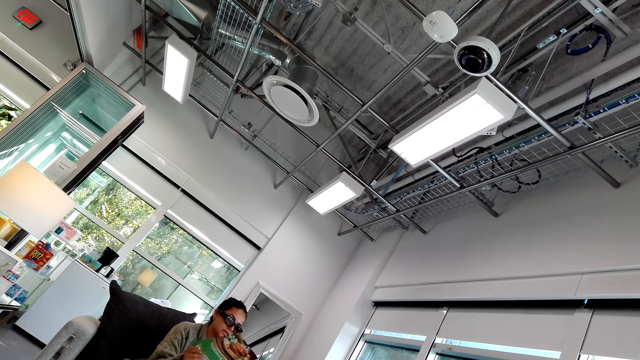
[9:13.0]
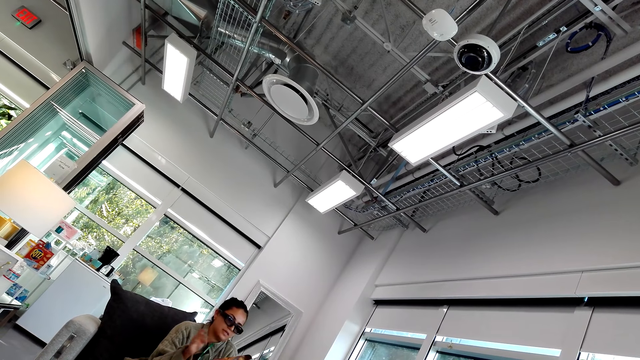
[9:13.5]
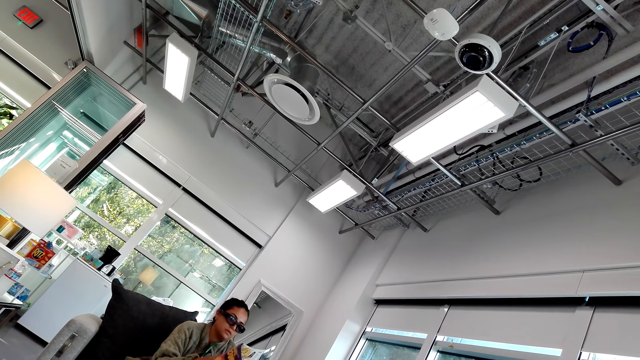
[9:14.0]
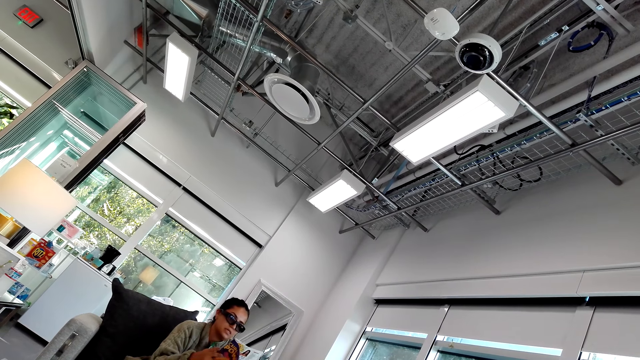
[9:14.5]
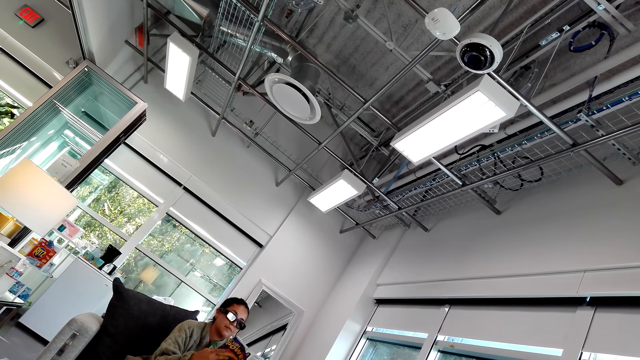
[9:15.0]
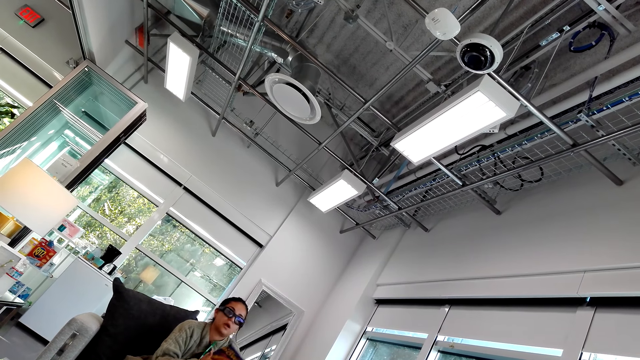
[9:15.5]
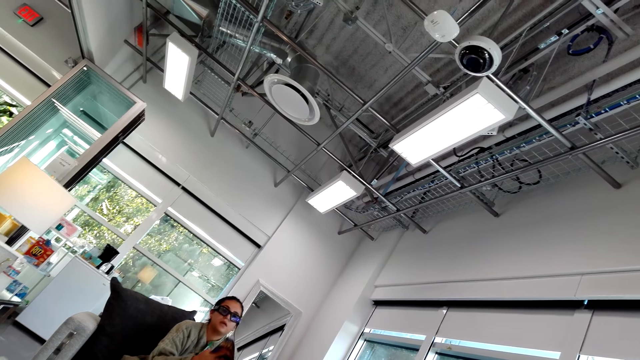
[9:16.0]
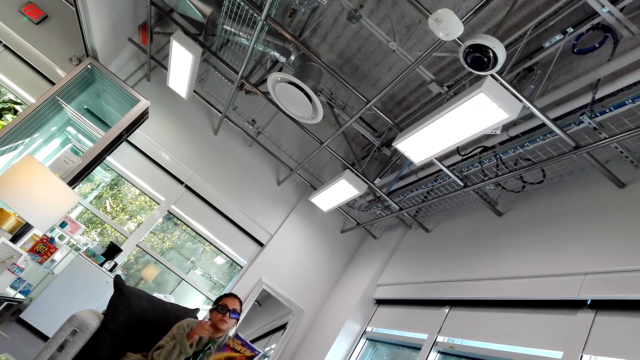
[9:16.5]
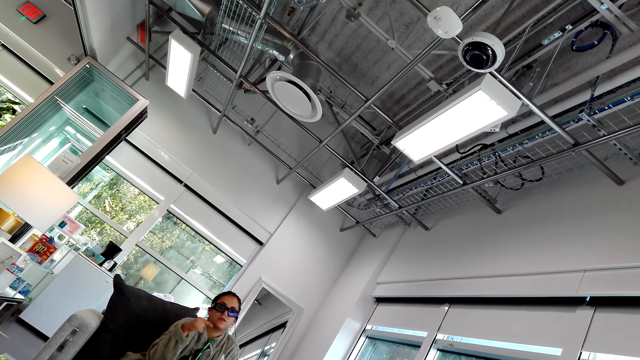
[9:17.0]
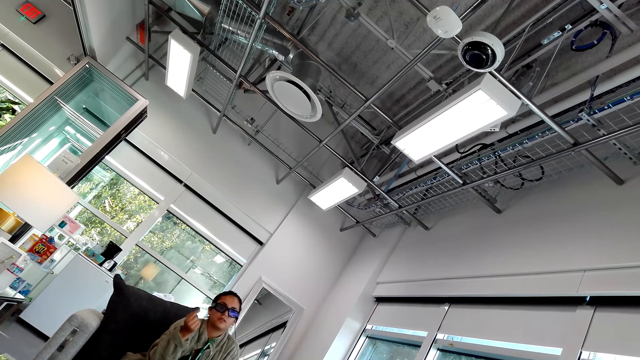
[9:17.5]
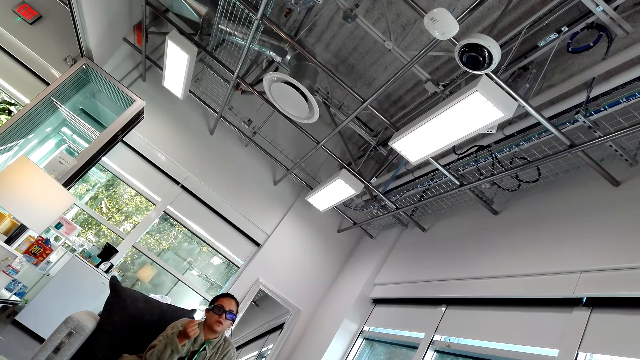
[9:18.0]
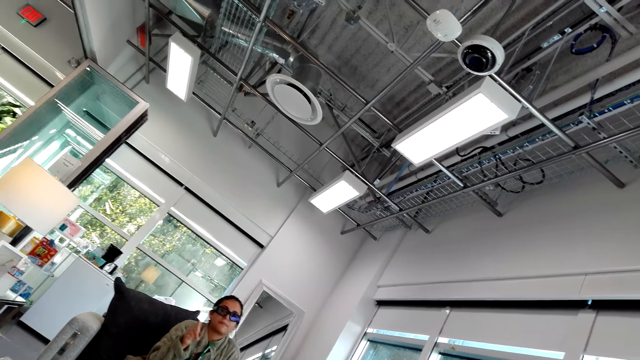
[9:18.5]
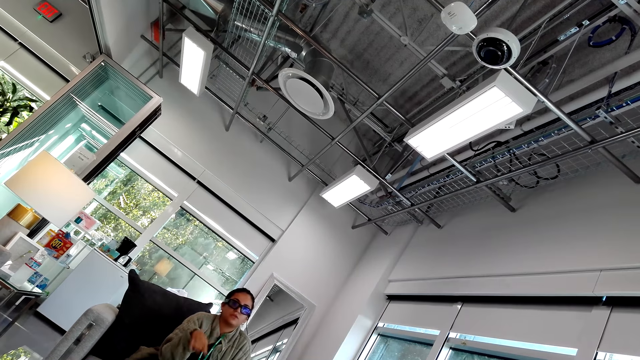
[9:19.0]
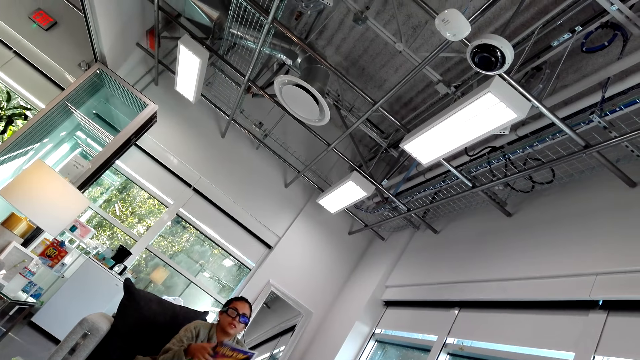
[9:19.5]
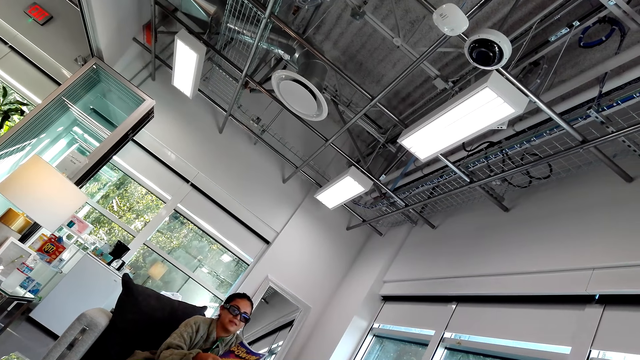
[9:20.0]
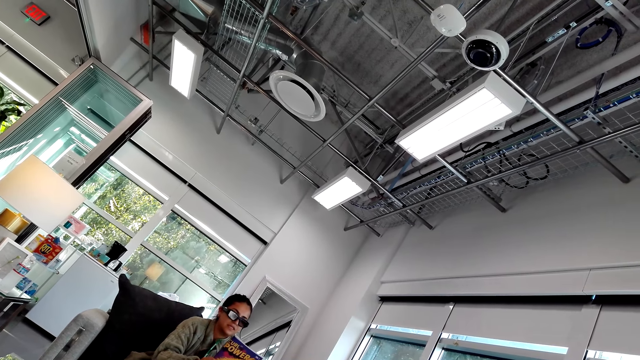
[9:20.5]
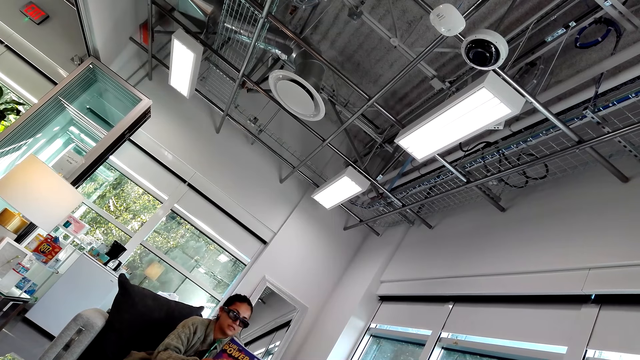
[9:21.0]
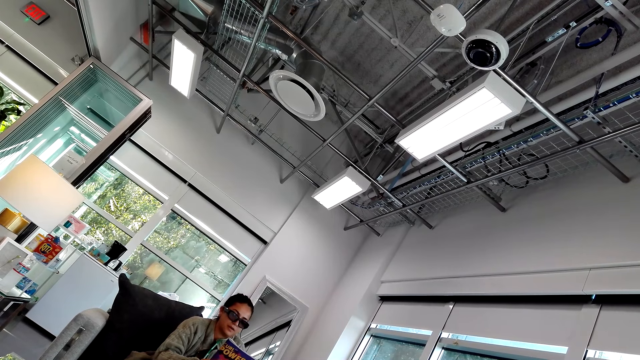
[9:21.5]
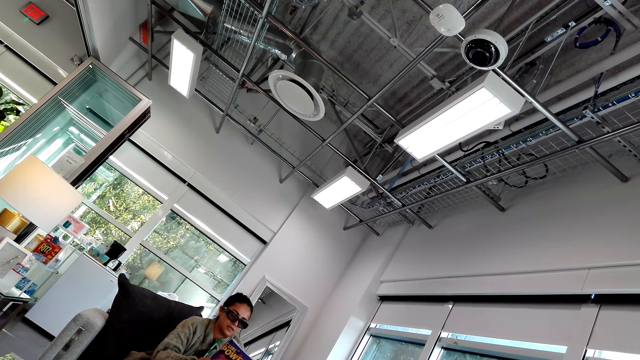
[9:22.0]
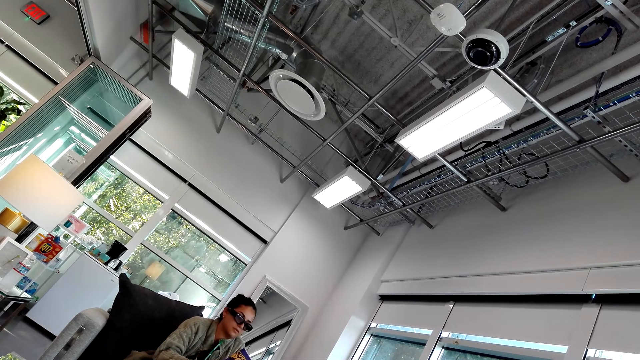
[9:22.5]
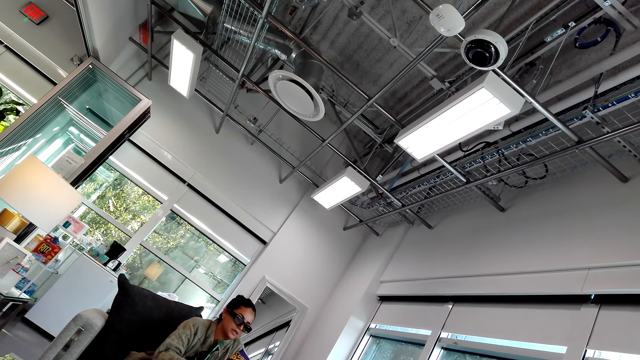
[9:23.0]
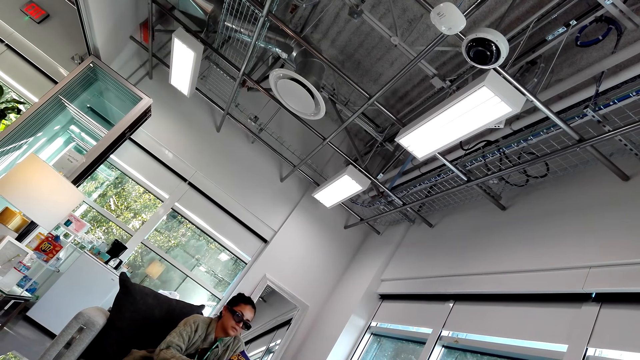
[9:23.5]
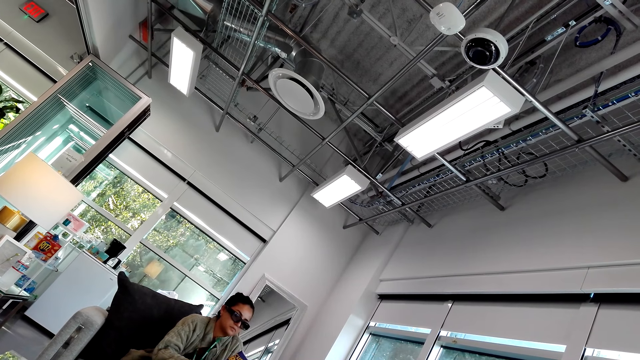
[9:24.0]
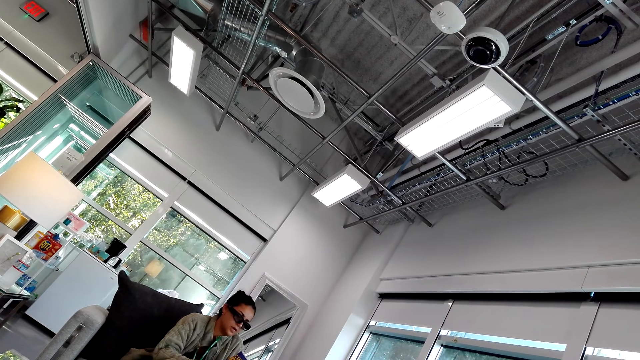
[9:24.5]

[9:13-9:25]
A woman reads a magazine. She folds a magazine page with a hand. She folds a magazine page with a hand again. She moves a hand. She reads the magazine.

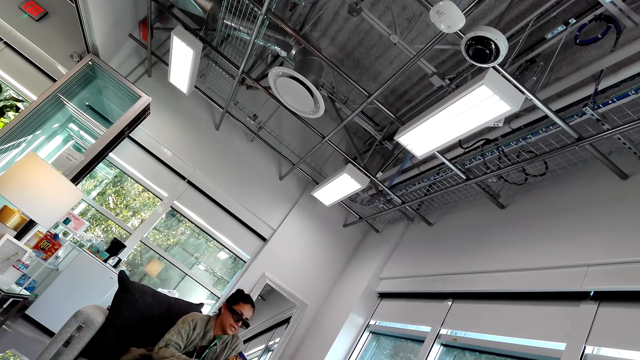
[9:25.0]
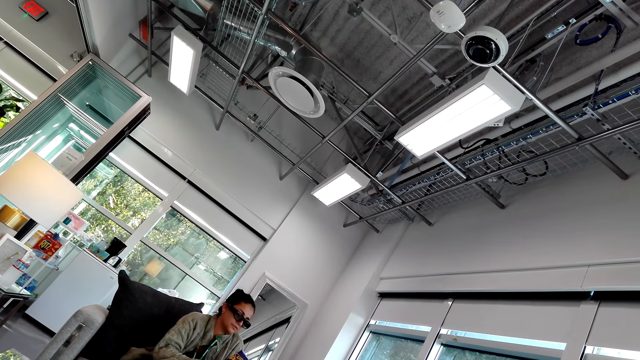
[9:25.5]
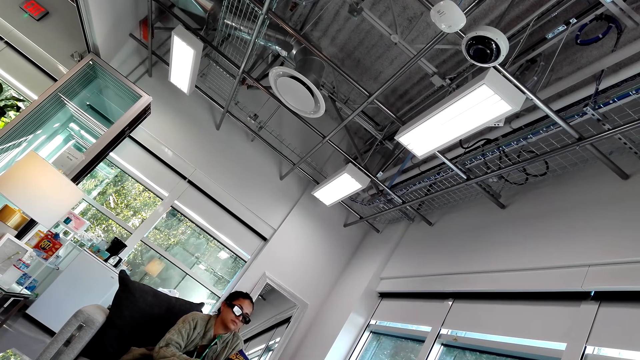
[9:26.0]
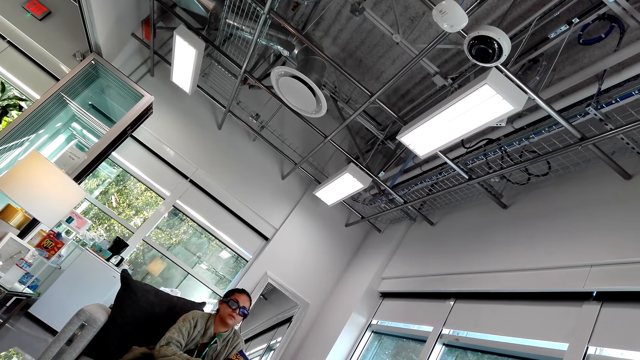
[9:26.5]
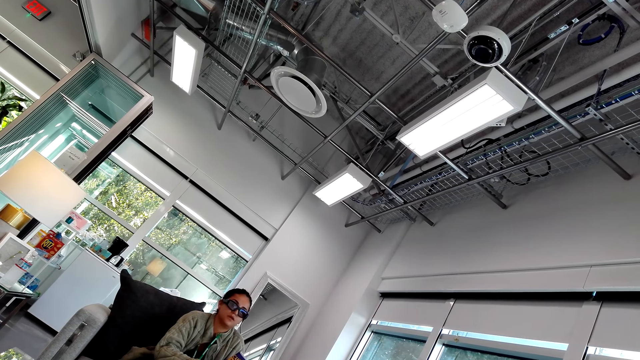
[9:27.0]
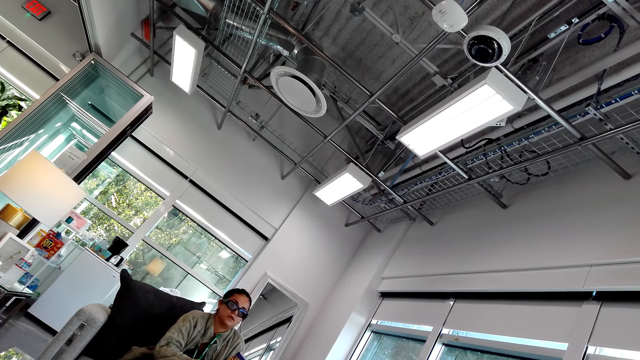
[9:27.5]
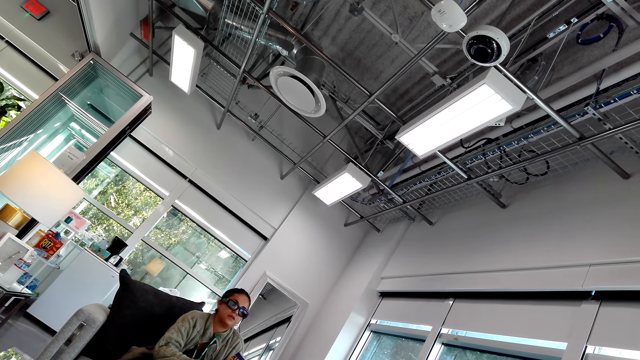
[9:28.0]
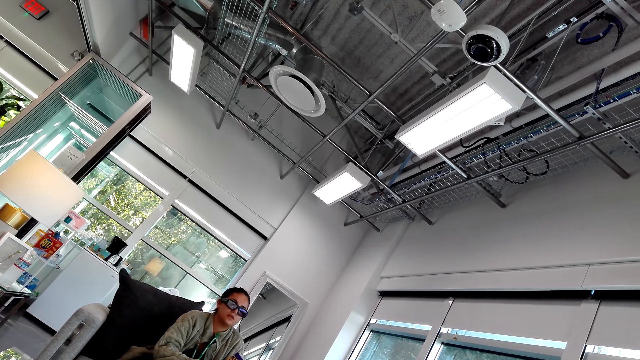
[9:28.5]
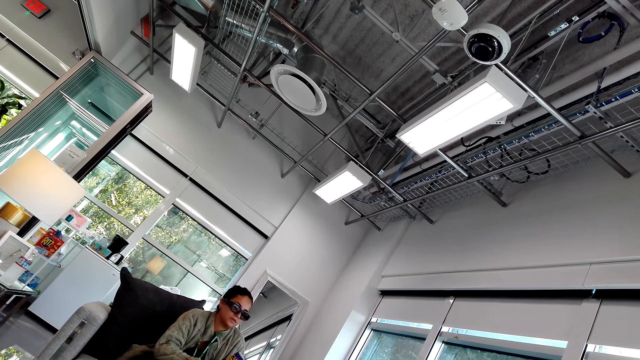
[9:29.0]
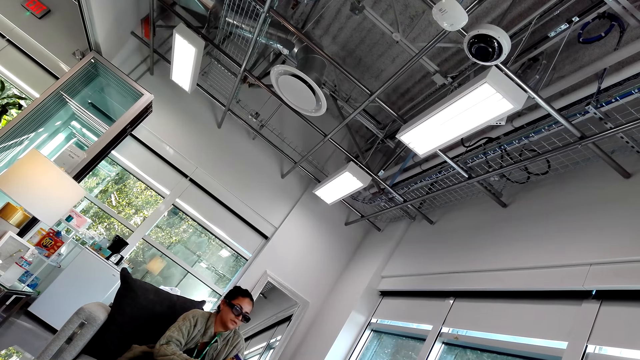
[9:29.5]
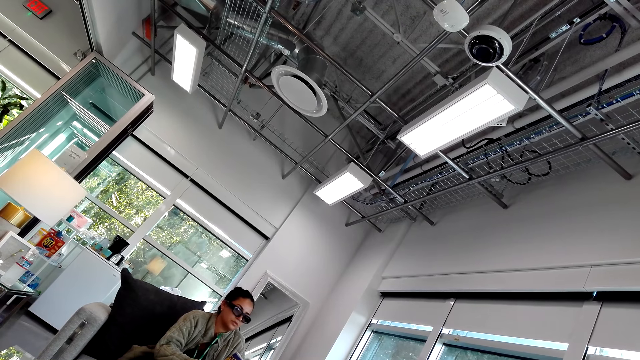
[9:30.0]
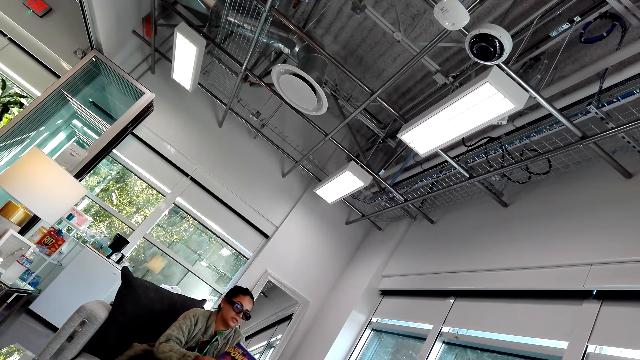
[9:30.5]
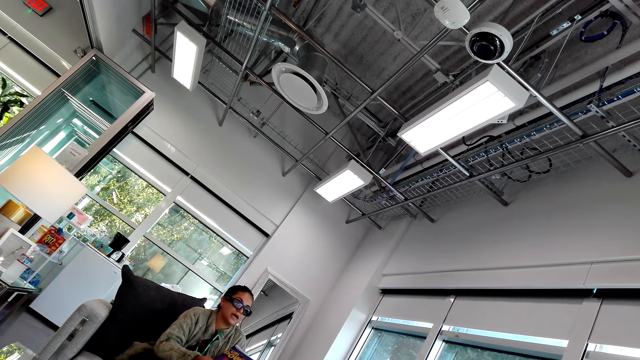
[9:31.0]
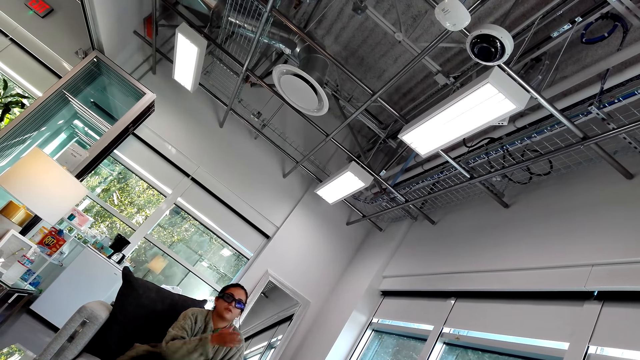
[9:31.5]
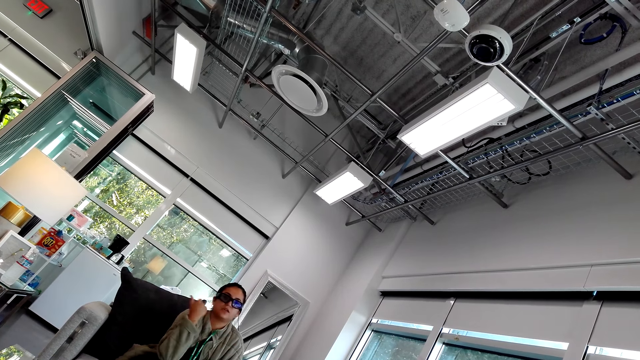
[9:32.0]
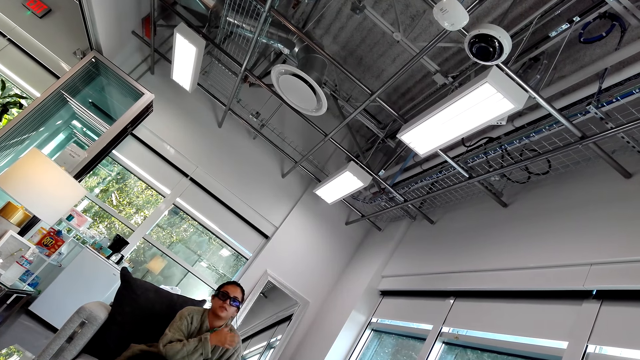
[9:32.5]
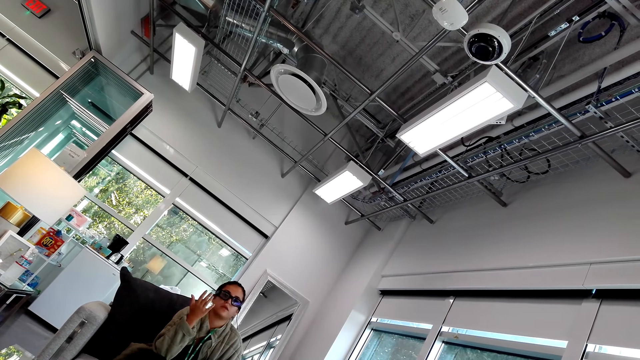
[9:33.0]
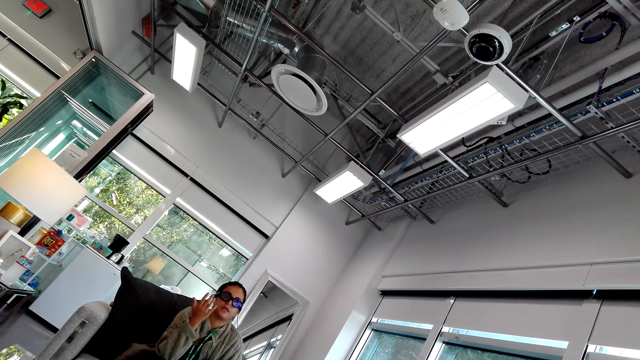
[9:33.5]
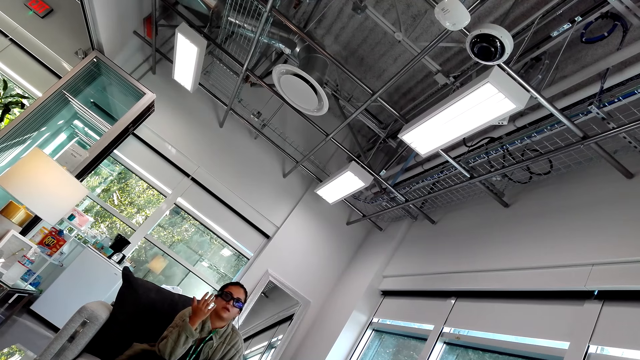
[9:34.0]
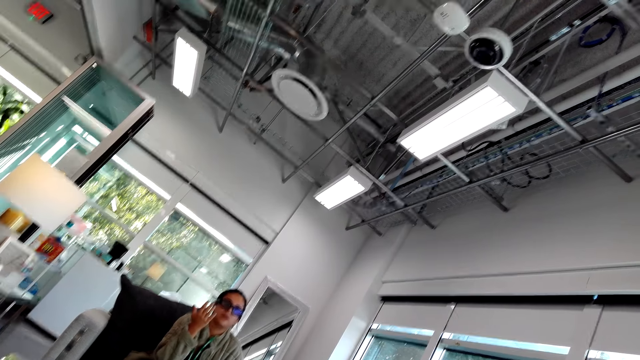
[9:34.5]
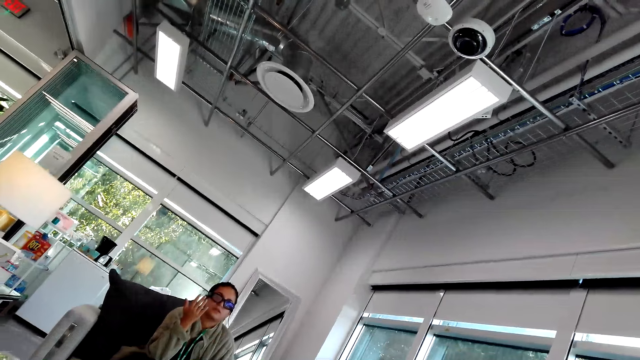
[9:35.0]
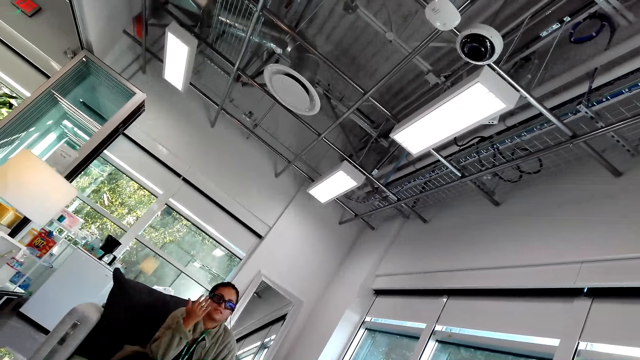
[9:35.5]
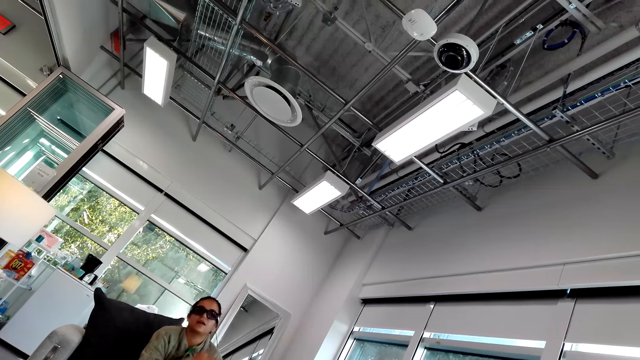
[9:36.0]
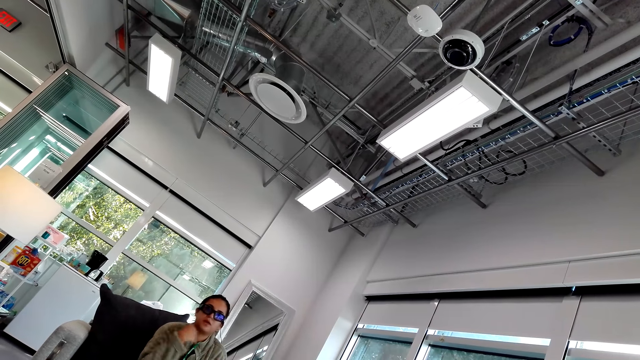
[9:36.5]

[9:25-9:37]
A woman moves a hand.
